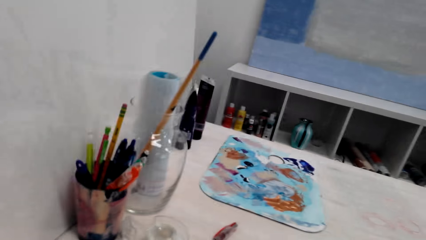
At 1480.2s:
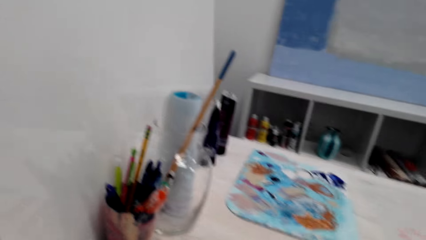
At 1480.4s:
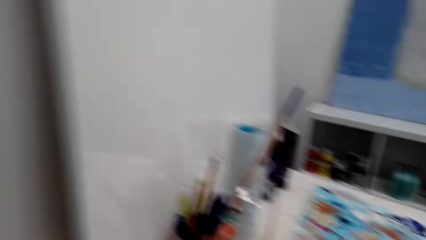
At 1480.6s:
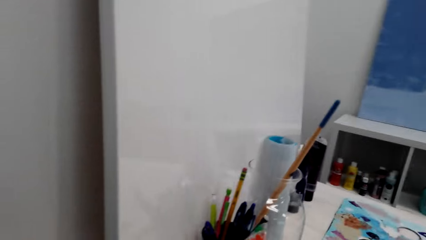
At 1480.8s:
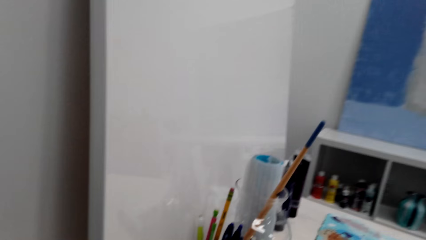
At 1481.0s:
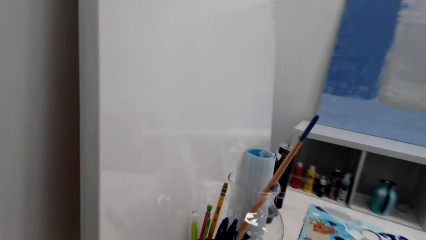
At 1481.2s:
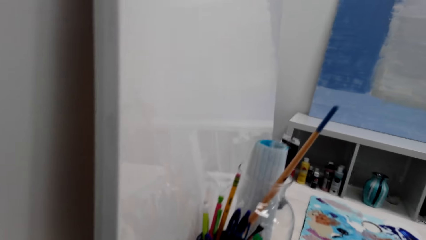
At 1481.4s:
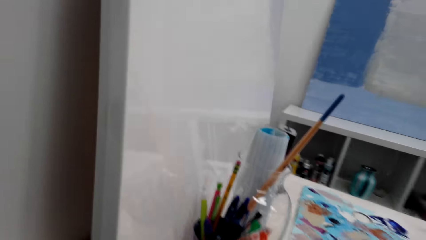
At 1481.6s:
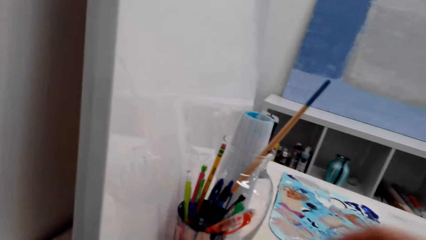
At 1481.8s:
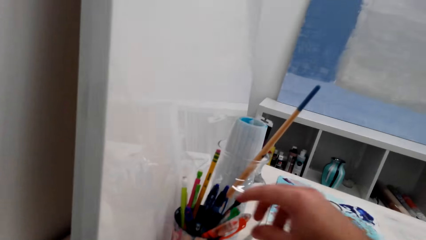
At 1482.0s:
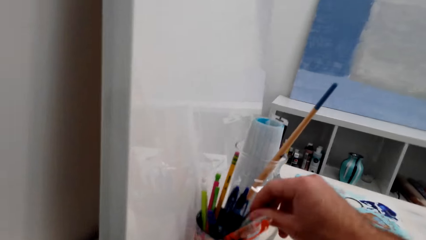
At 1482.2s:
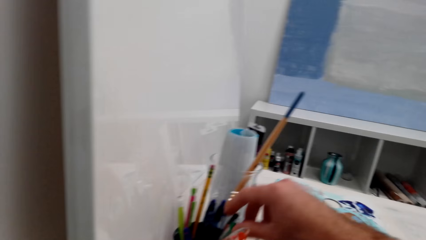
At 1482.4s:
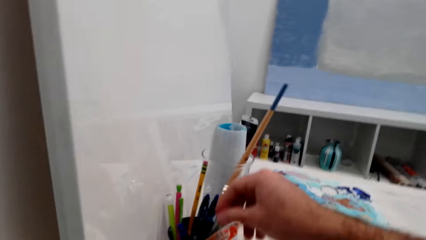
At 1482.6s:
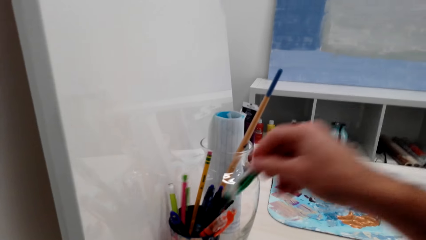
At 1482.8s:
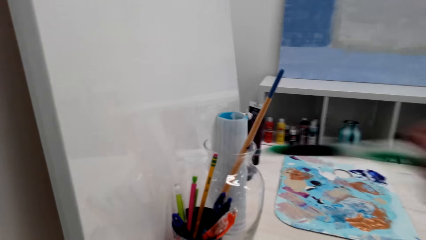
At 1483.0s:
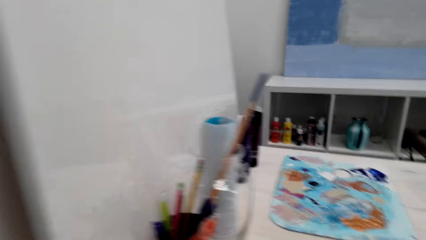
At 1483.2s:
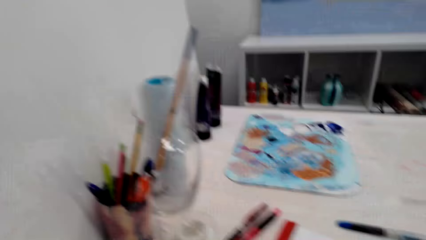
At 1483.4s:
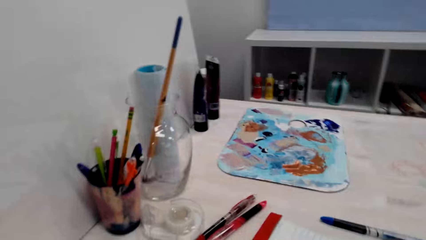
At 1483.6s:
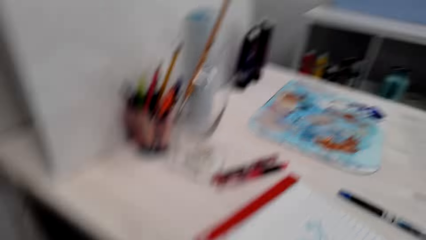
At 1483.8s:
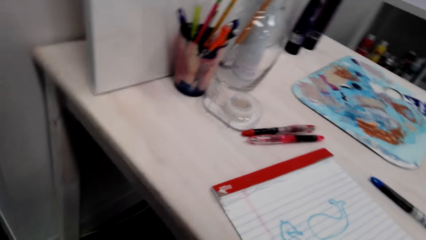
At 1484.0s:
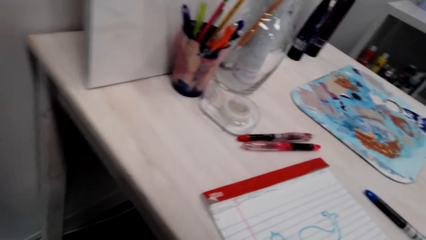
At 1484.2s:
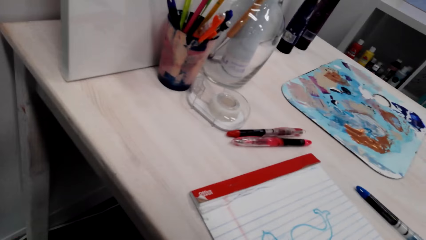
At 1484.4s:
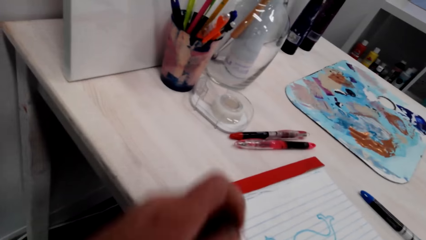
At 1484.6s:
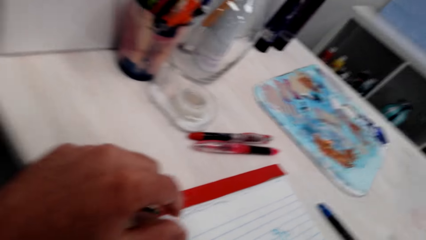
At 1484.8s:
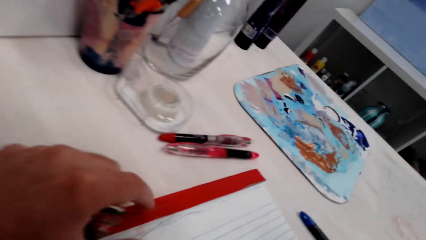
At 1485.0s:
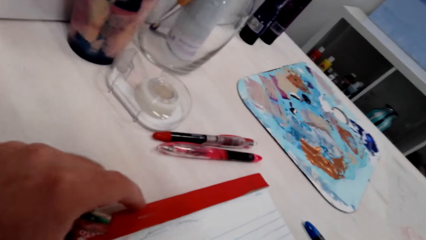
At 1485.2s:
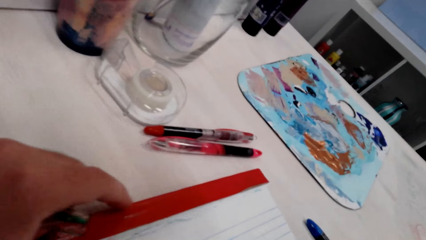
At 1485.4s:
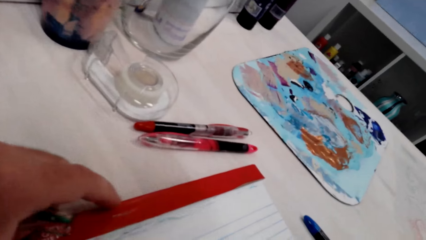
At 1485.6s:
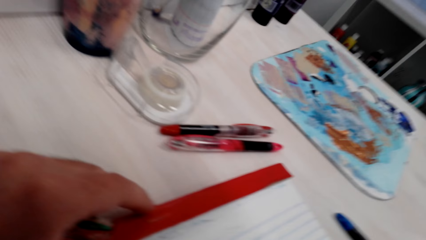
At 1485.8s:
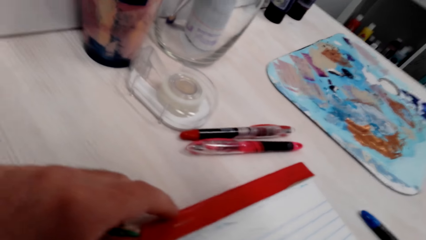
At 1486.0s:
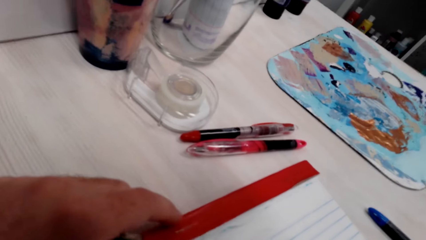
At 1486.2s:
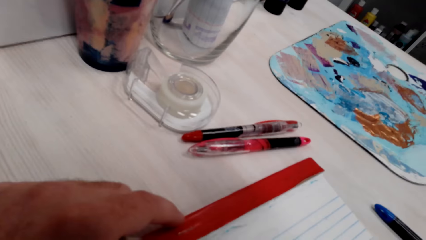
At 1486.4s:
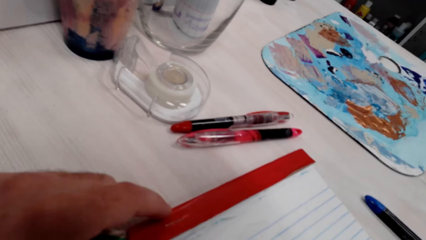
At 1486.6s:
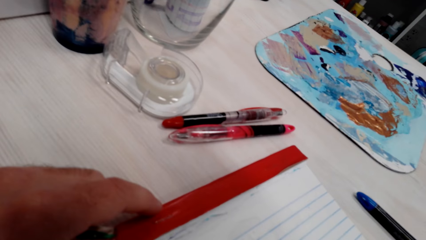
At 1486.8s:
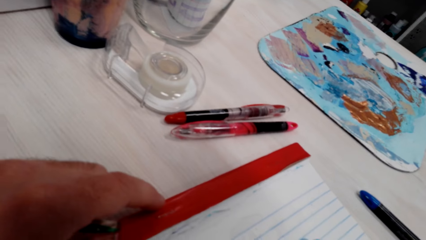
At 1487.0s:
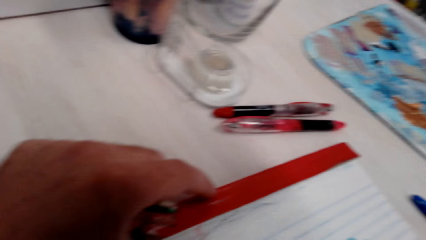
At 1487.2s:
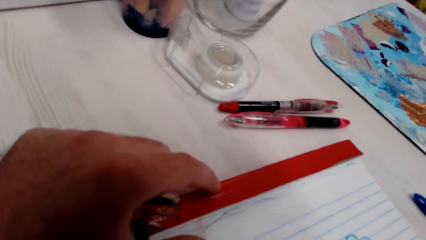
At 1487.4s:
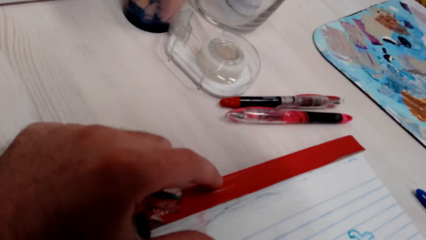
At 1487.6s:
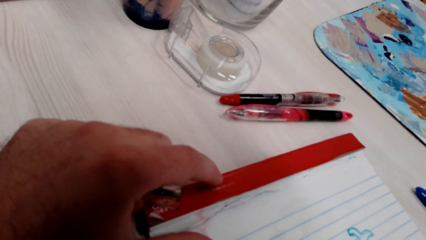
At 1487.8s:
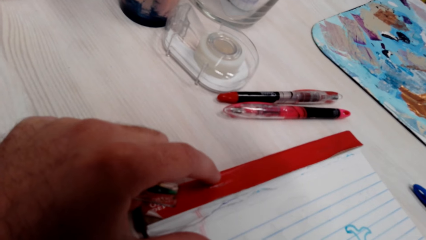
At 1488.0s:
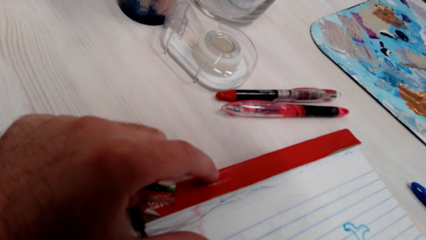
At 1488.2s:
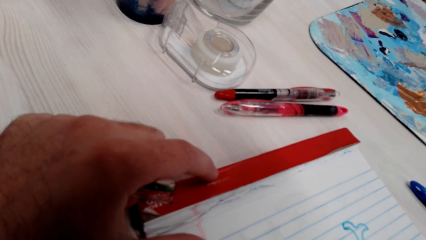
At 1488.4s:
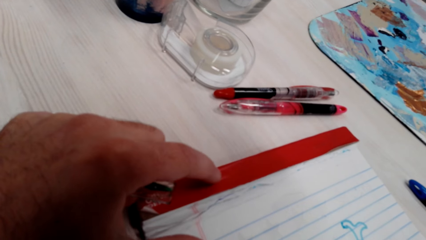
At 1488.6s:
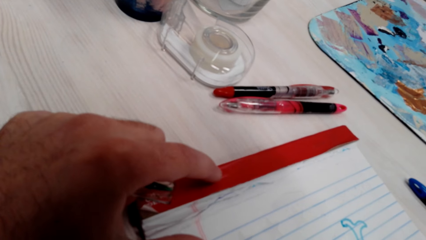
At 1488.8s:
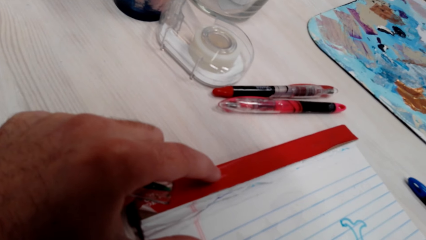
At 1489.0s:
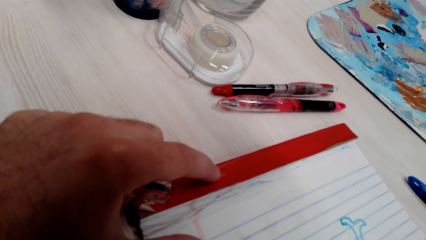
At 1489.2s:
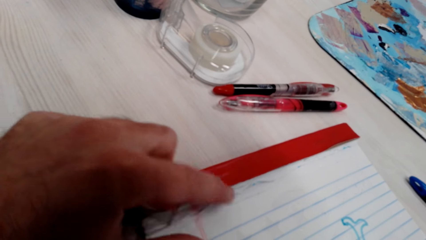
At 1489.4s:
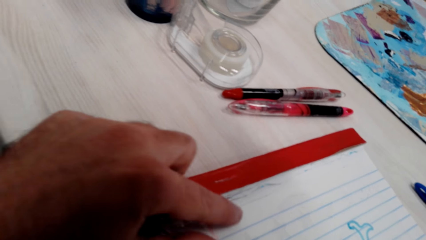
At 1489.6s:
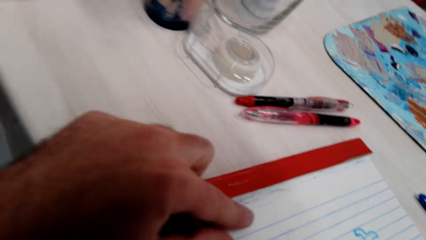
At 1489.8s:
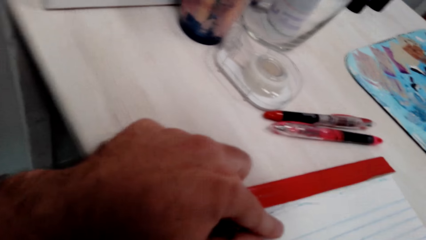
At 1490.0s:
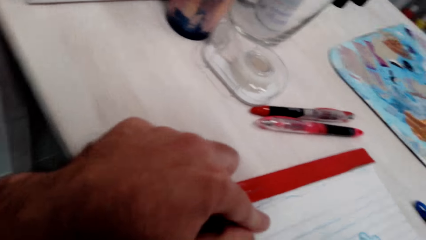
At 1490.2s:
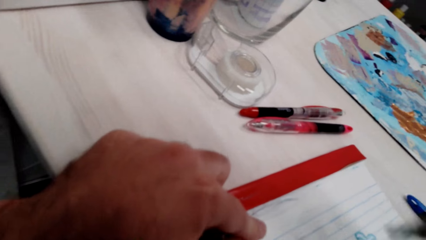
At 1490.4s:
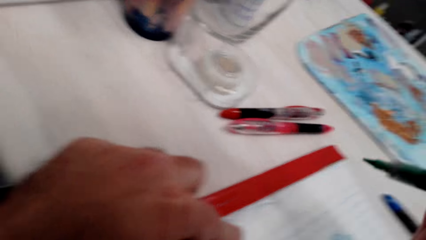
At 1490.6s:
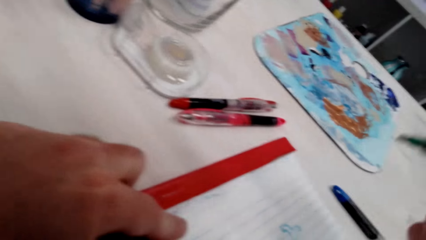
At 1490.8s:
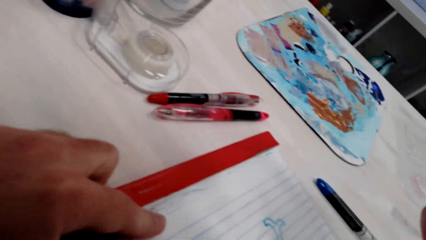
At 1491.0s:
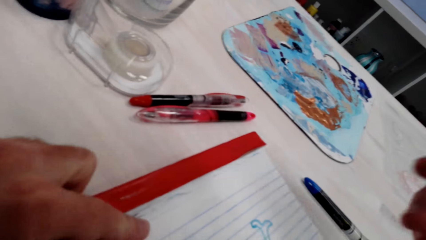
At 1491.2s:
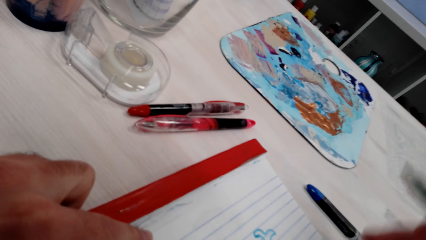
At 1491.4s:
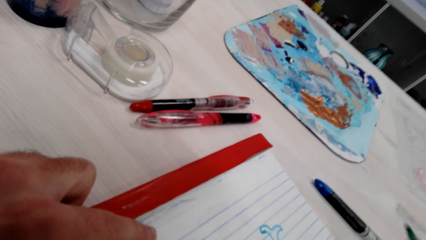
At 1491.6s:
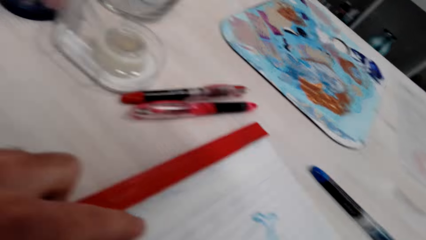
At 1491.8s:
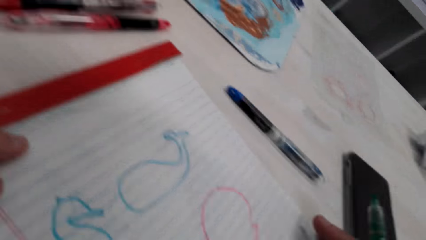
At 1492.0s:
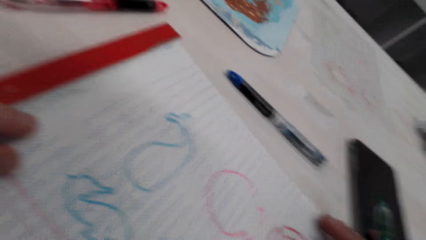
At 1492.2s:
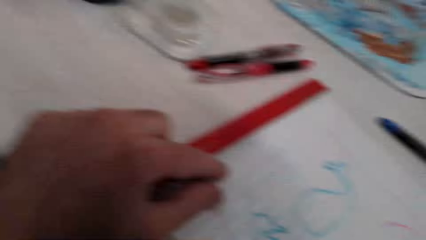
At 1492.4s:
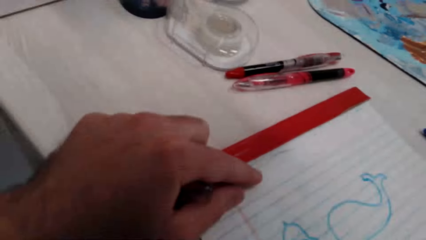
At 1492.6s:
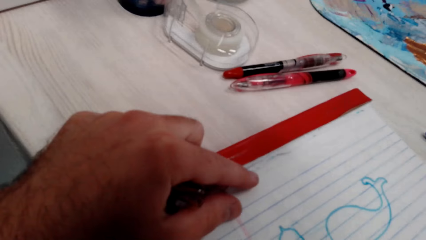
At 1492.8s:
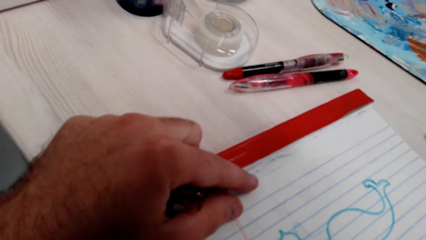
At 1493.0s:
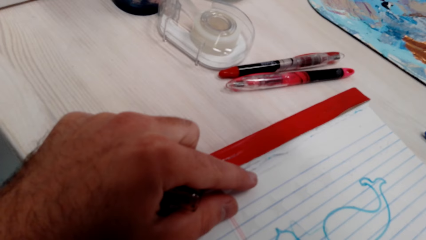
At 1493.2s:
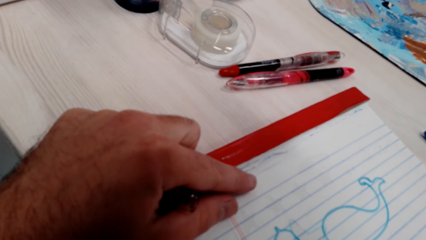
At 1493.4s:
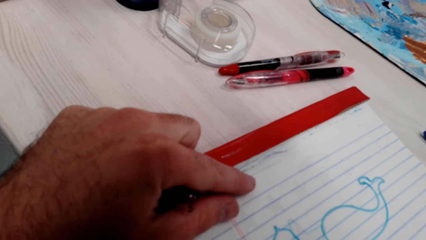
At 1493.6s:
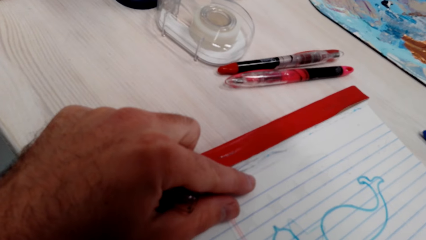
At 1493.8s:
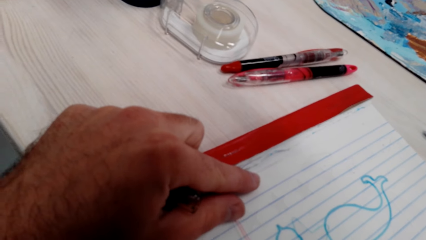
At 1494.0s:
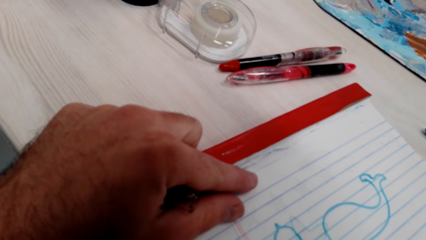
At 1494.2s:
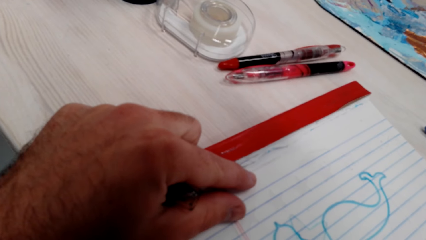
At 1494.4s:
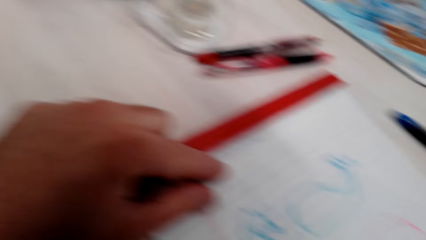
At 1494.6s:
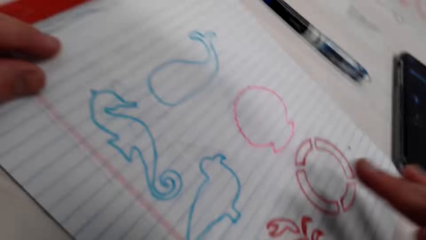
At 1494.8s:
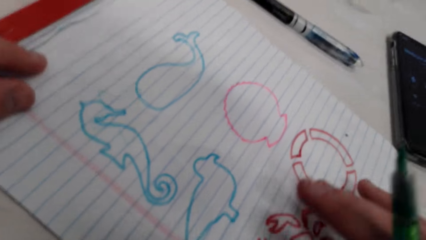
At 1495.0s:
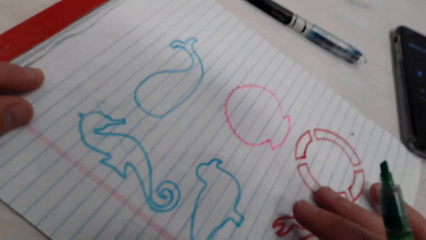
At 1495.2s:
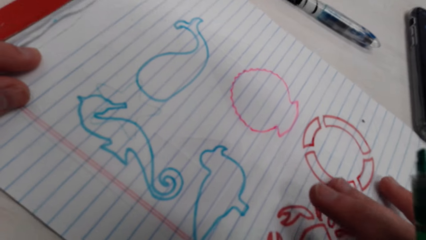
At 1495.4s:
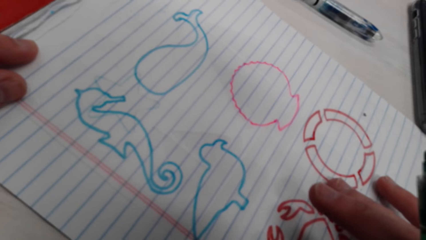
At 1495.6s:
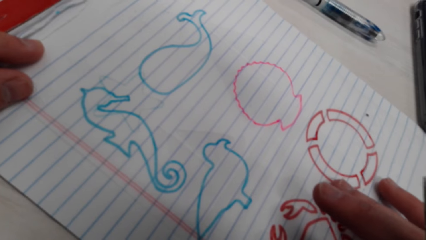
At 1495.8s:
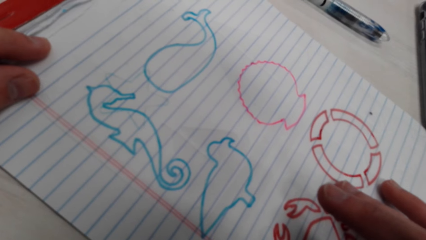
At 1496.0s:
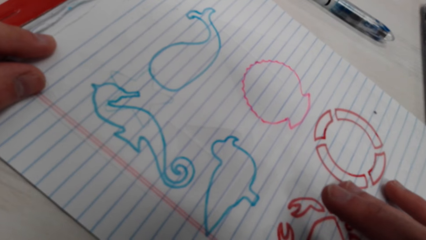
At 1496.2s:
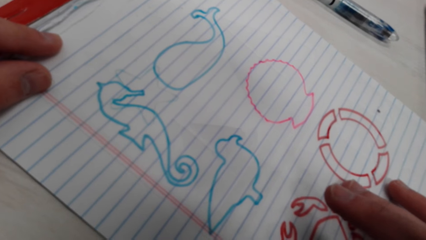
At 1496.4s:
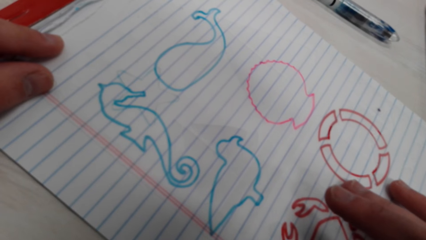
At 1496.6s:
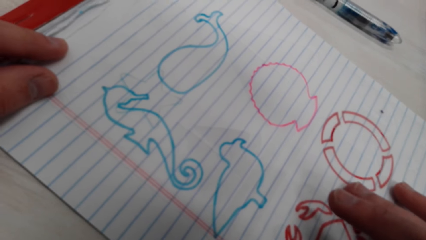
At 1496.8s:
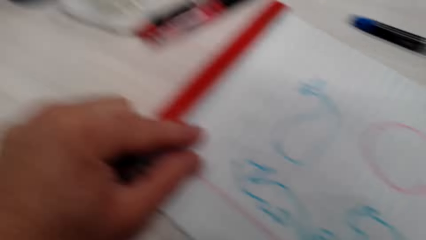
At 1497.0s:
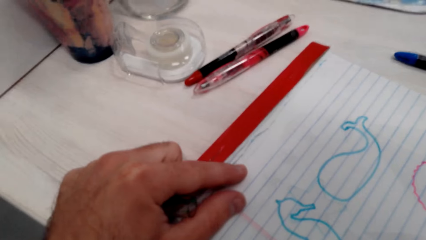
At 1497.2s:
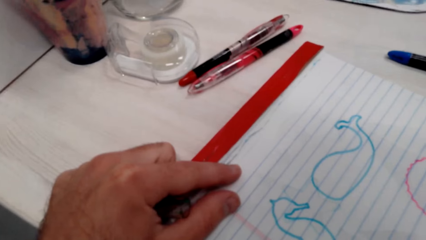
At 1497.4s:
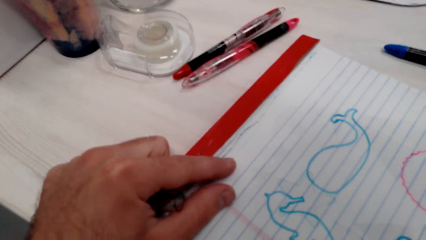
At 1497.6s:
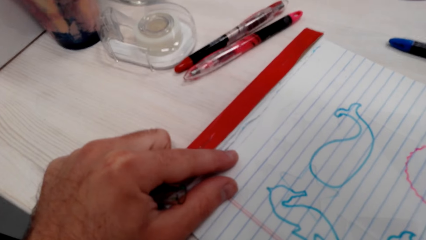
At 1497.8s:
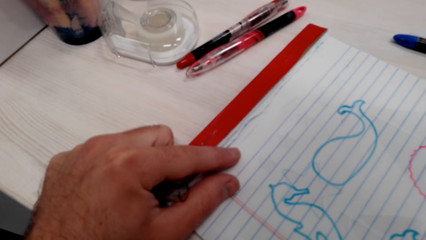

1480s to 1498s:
The camera wearer picks up another drawing marker. They hold the marker pen.
